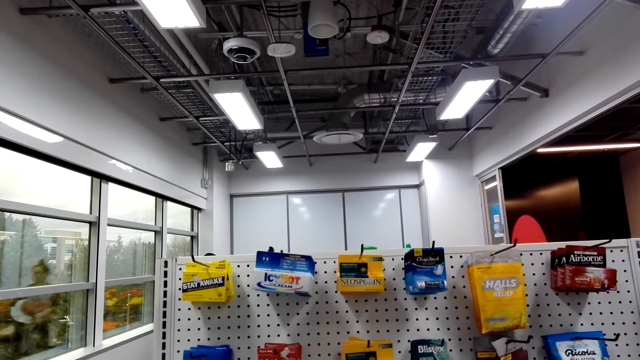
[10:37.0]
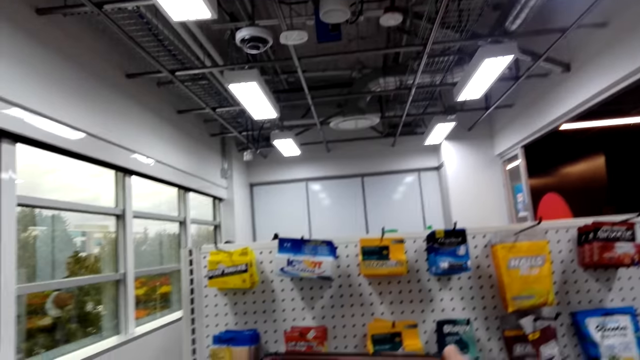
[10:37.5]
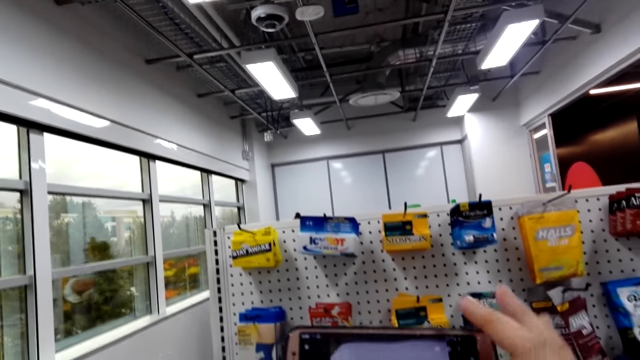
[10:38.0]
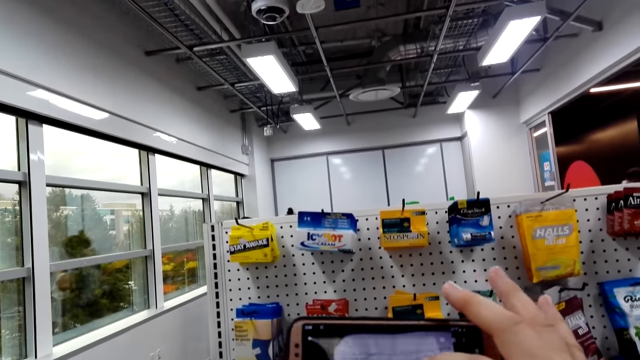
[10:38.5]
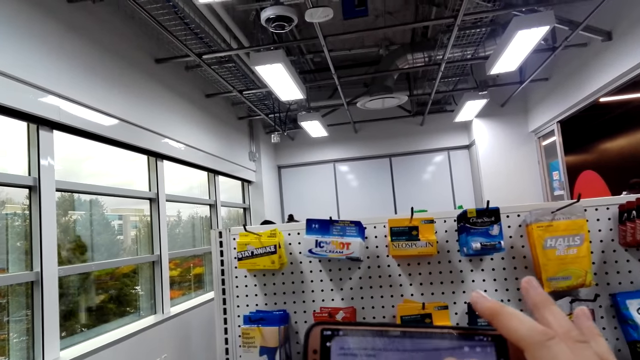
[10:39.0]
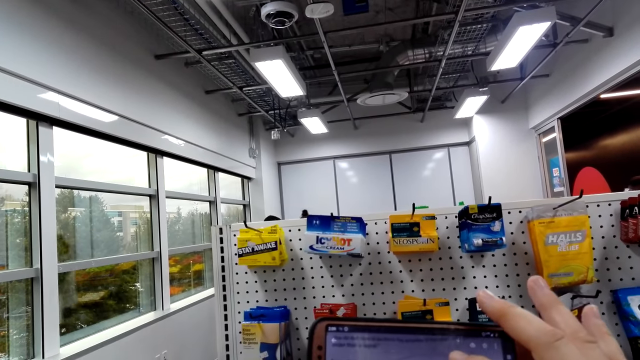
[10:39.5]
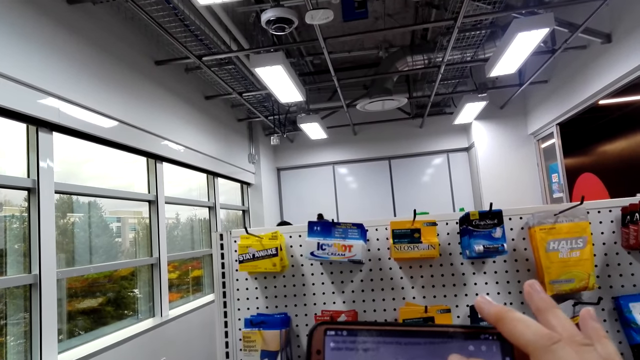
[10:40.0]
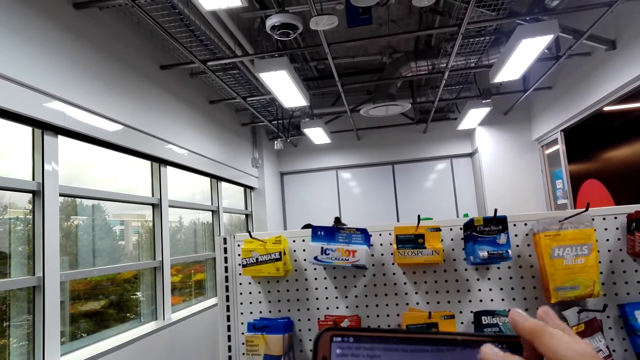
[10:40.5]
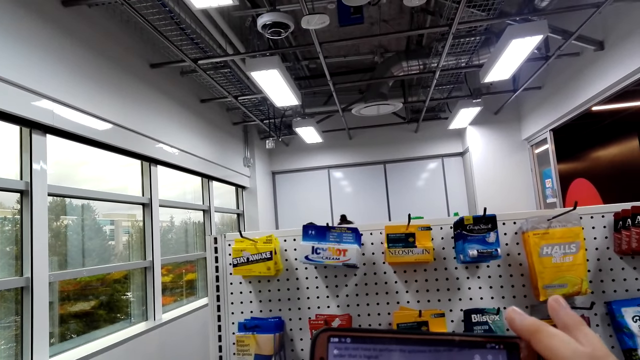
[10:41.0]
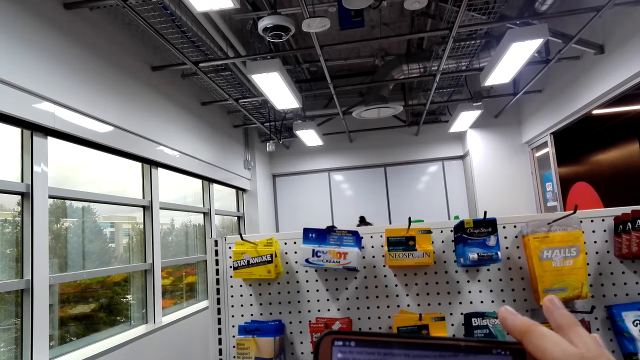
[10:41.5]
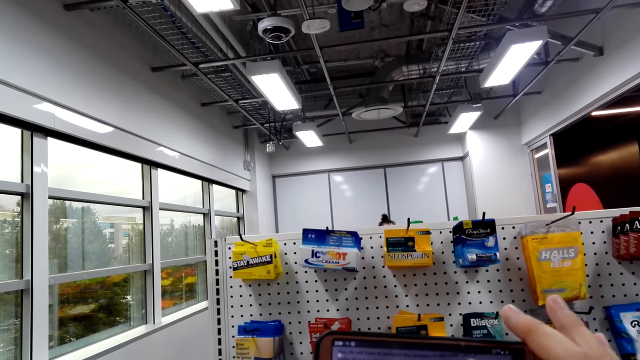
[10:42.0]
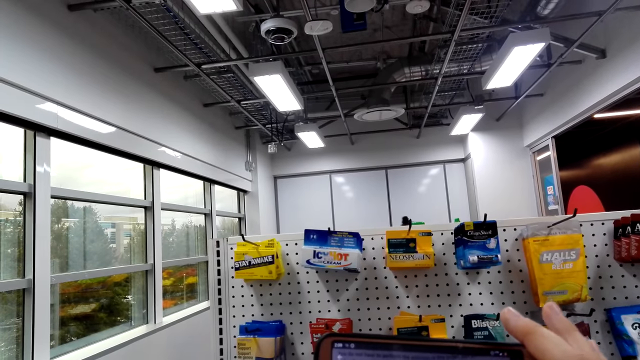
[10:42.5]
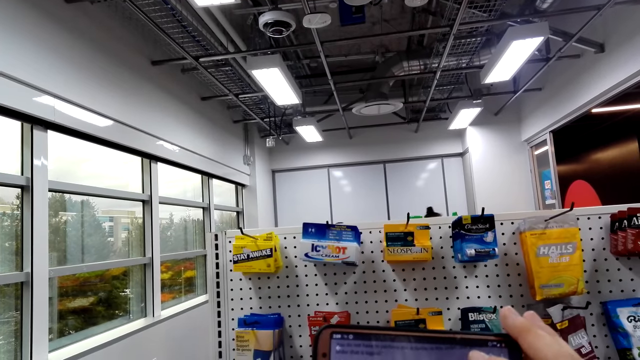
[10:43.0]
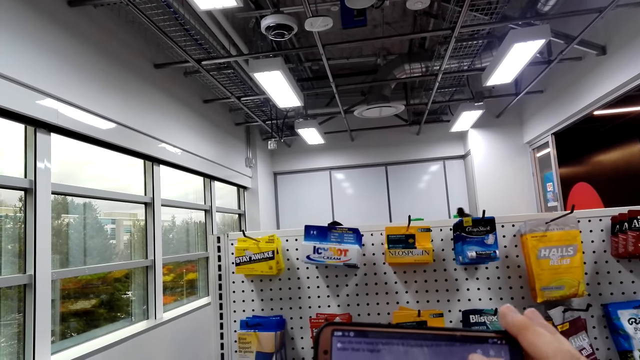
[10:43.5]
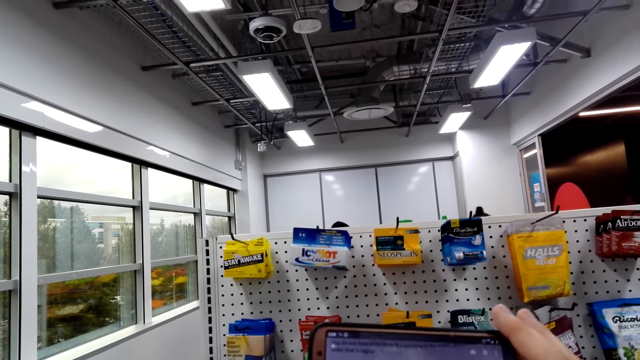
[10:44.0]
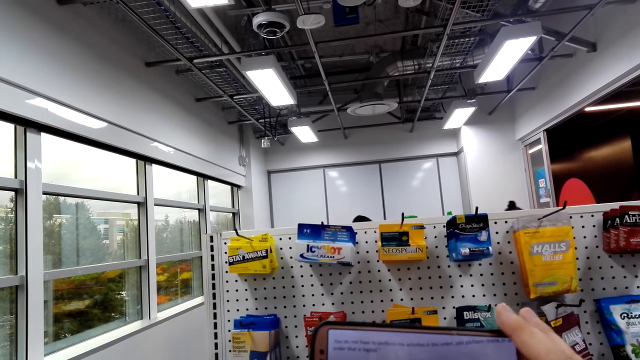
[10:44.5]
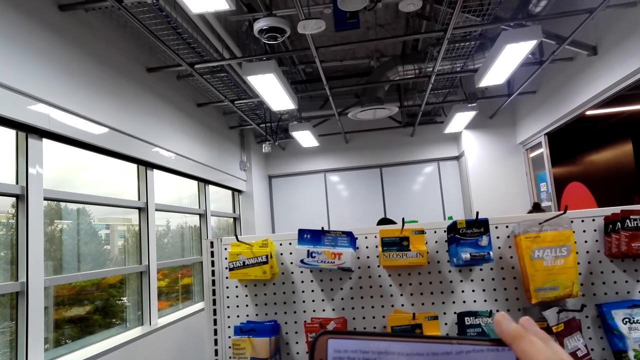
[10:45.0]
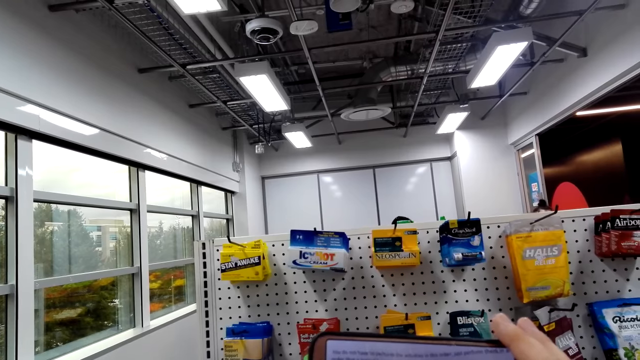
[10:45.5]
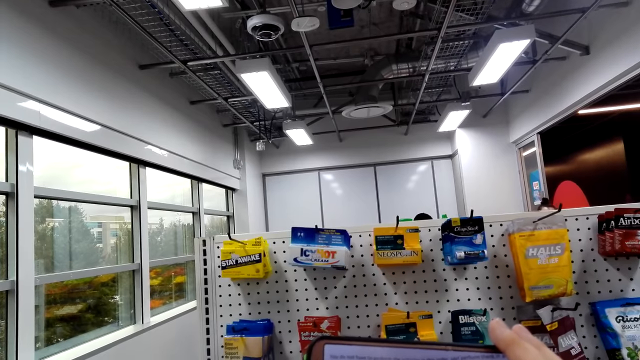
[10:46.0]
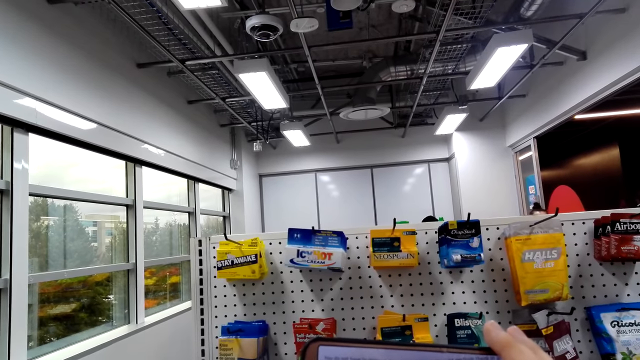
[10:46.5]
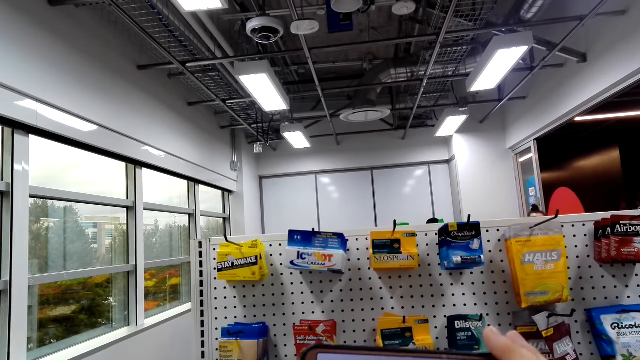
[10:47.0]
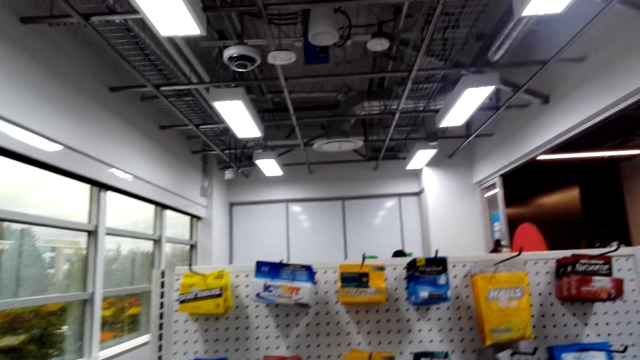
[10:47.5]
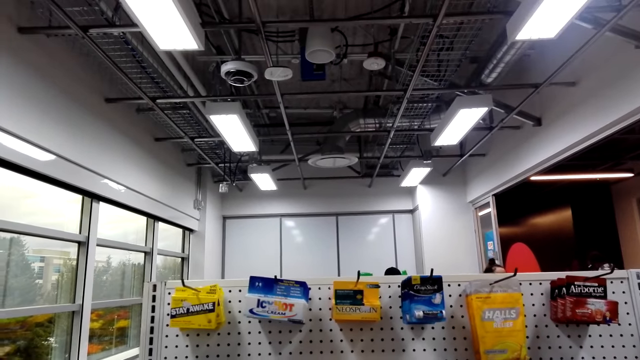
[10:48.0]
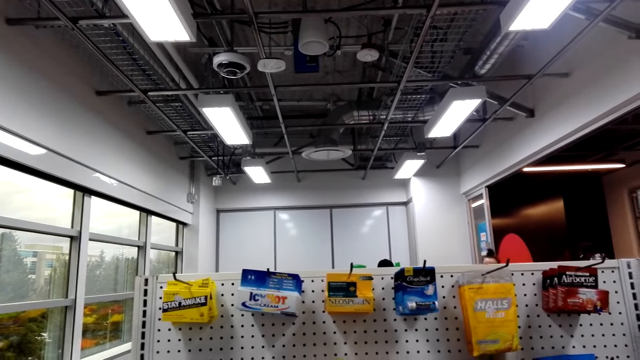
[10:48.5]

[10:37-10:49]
The camera wearer takes a picture of items.

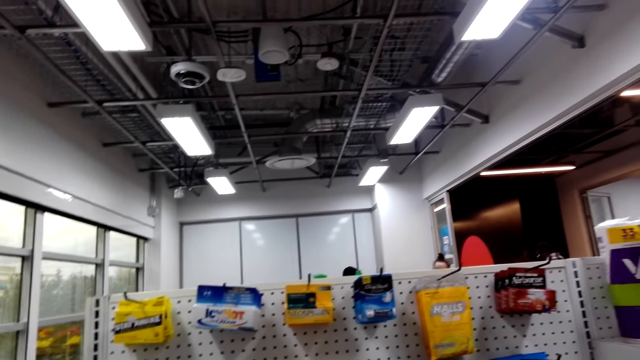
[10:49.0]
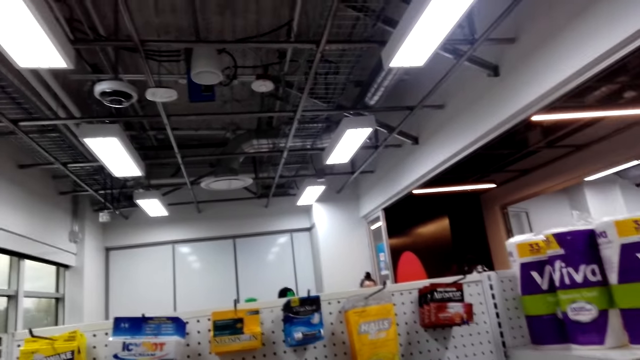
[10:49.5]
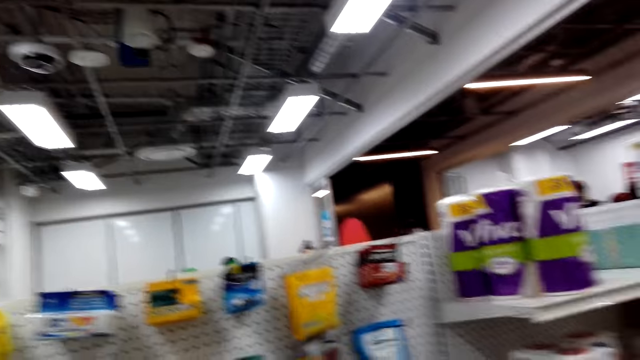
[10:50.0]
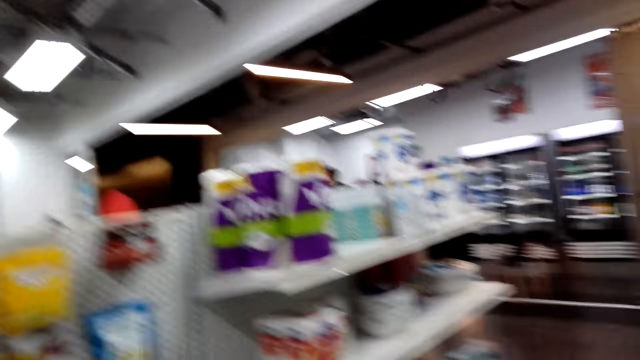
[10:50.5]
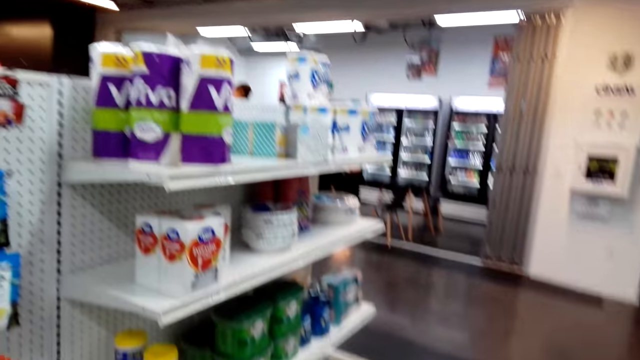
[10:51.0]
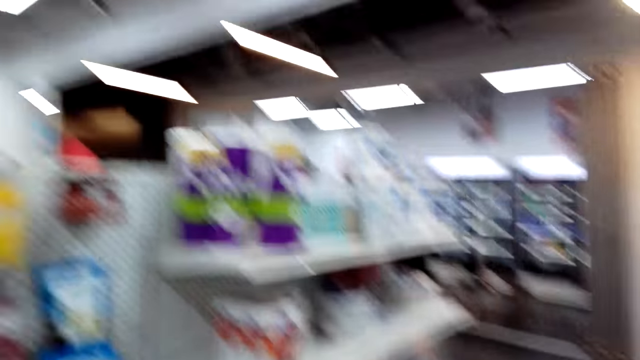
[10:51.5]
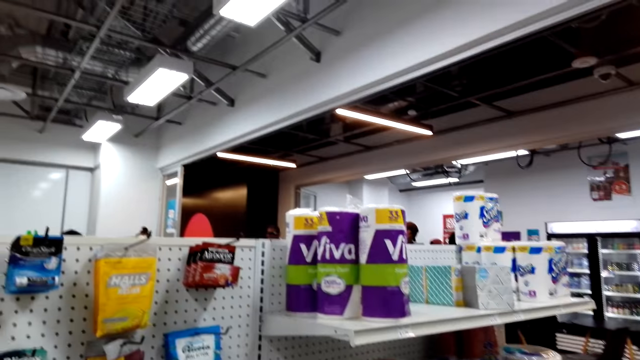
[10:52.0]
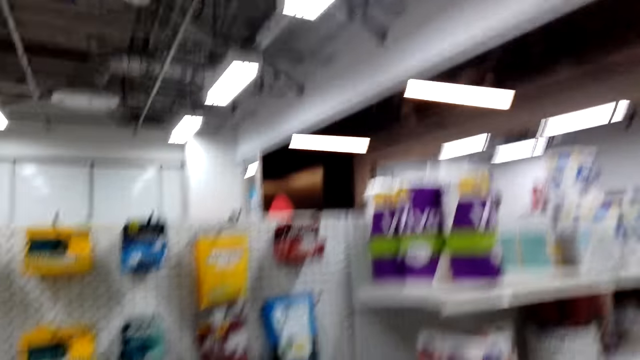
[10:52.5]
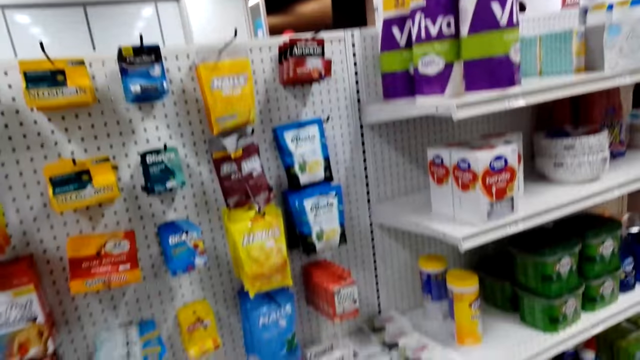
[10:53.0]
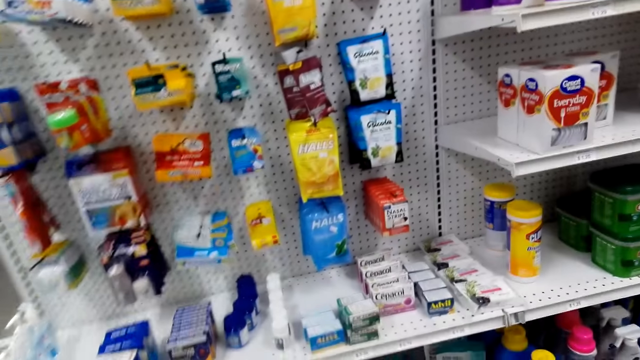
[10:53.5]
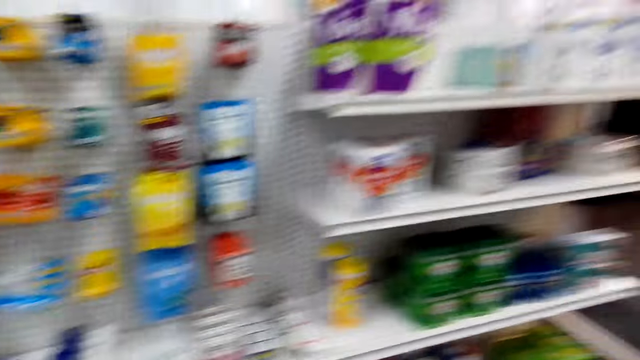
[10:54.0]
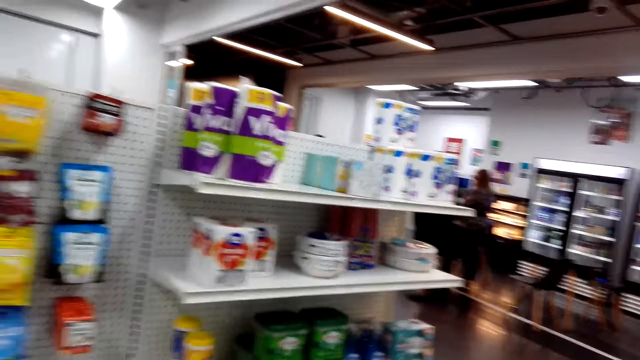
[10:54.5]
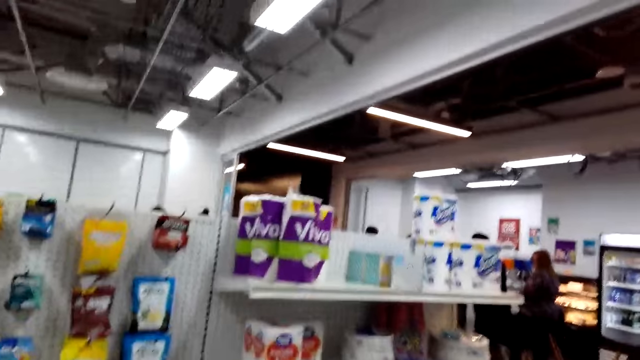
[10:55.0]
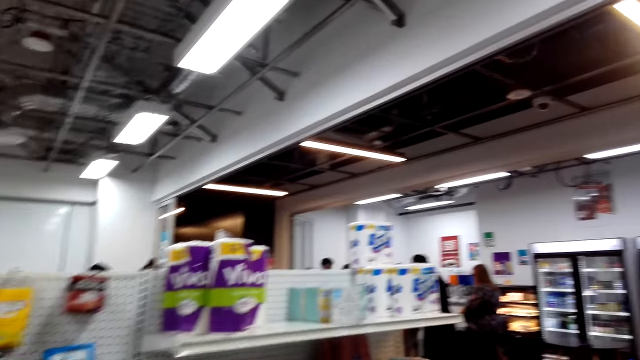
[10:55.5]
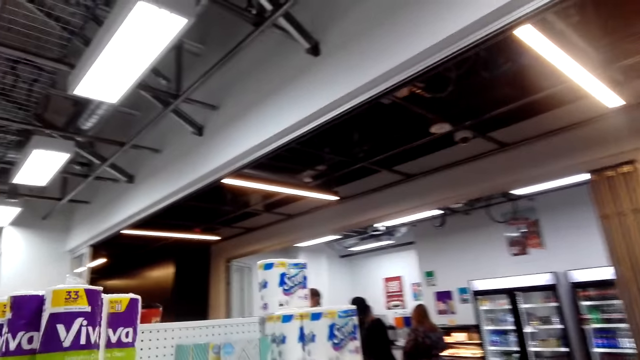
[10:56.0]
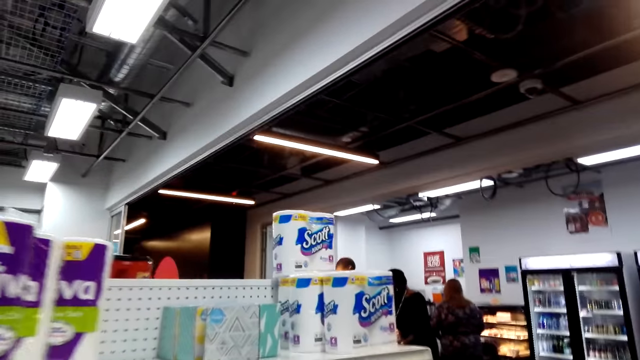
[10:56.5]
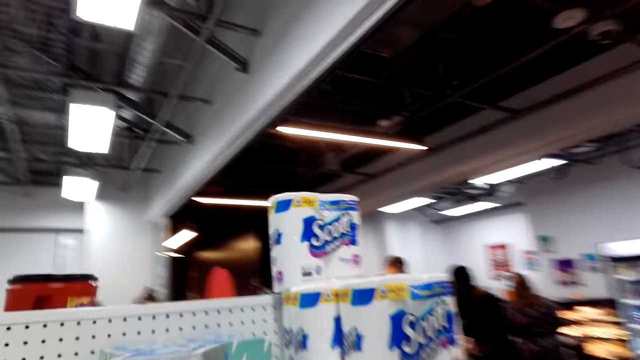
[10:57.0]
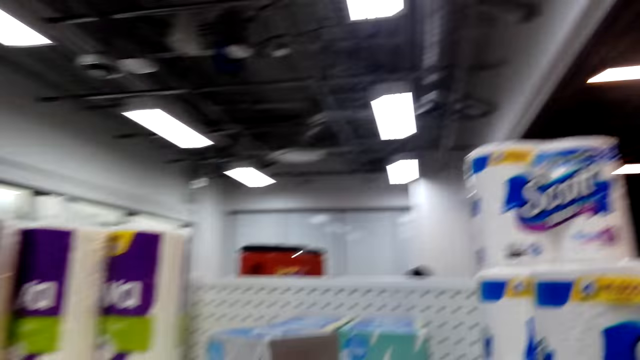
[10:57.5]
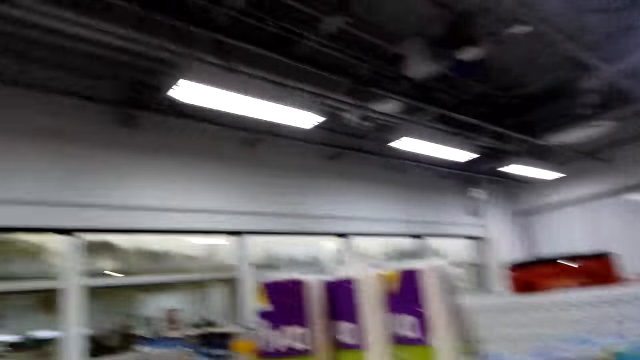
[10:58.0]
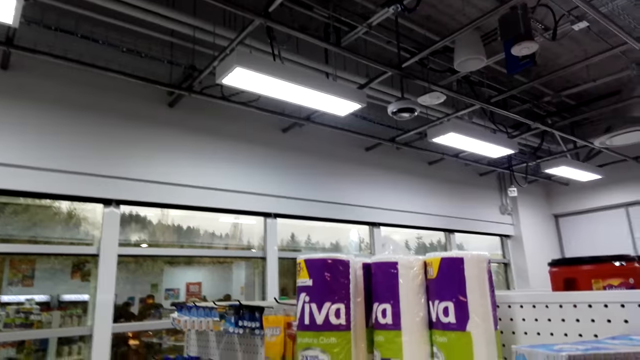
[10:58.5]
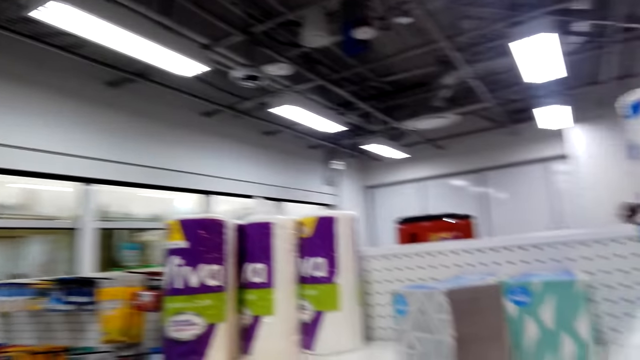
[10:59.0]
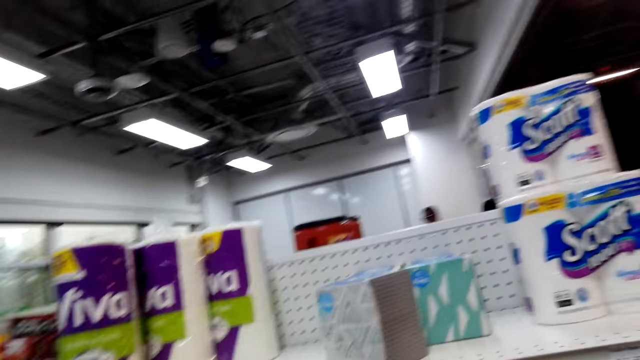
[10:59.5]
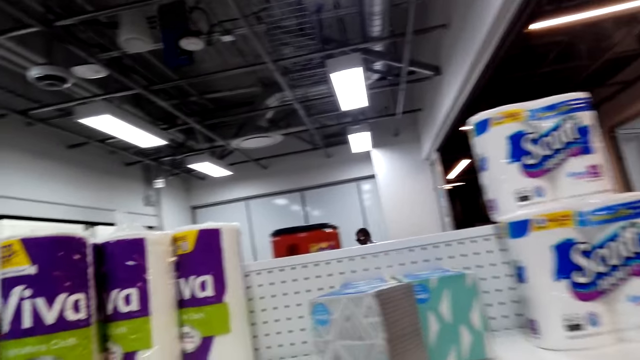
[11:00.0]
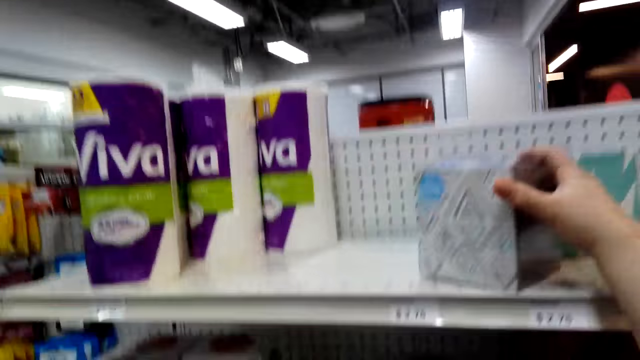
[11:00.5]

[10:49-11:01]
The camera wearer moves to the toilet papers. They pick a pack of toilet papers from the shelf.
